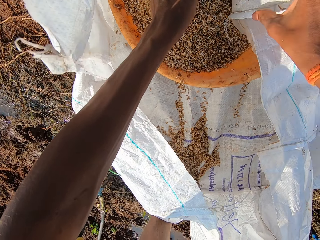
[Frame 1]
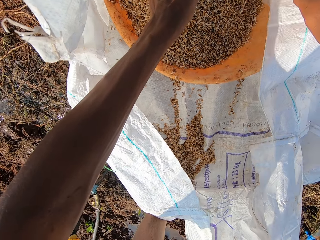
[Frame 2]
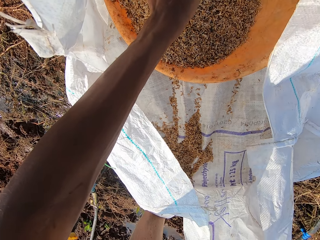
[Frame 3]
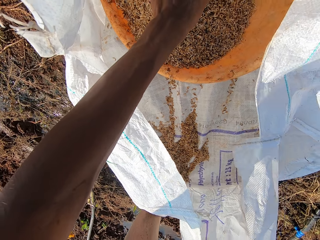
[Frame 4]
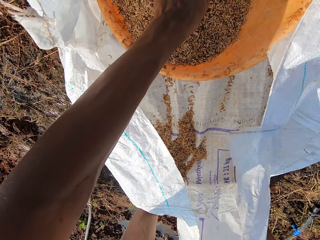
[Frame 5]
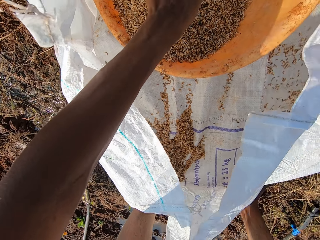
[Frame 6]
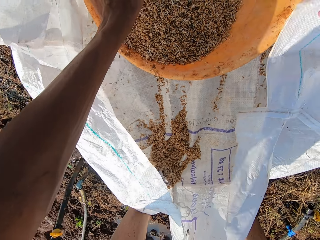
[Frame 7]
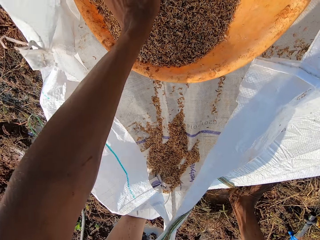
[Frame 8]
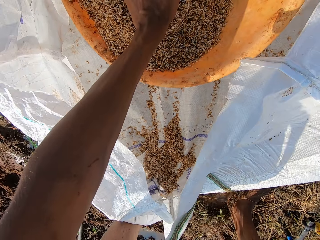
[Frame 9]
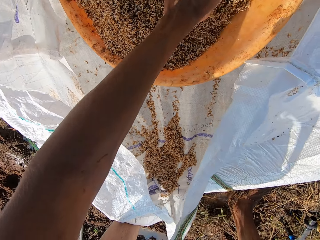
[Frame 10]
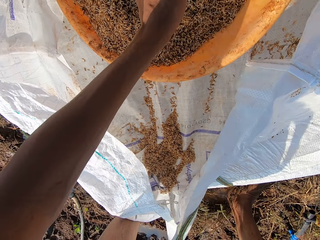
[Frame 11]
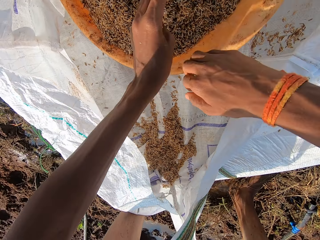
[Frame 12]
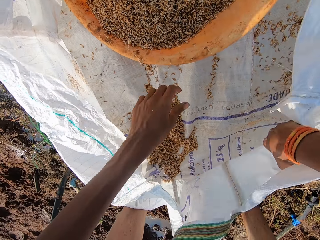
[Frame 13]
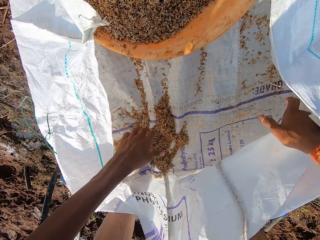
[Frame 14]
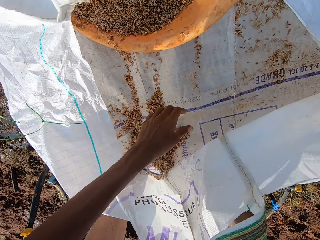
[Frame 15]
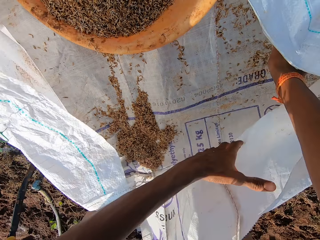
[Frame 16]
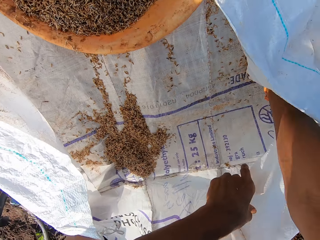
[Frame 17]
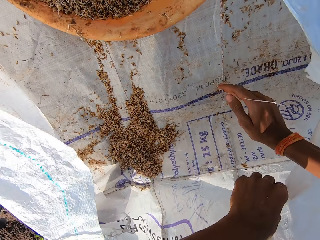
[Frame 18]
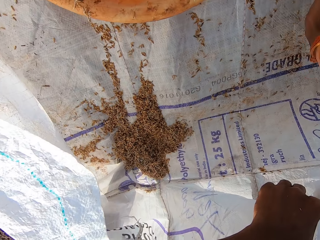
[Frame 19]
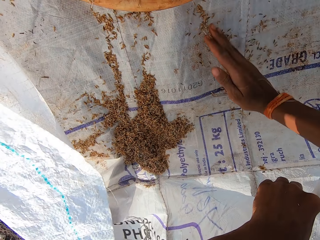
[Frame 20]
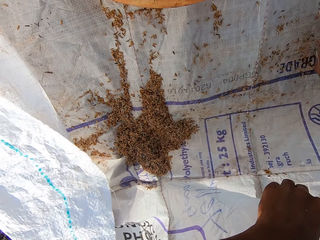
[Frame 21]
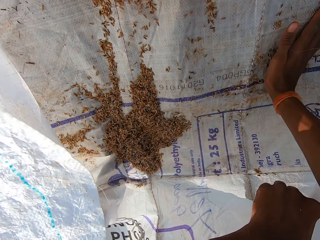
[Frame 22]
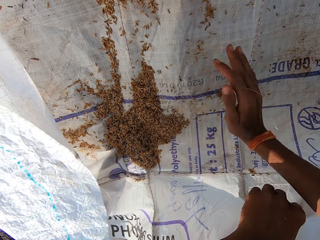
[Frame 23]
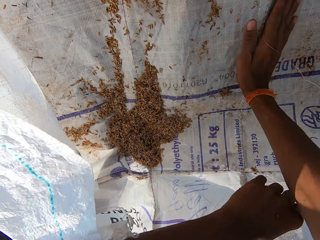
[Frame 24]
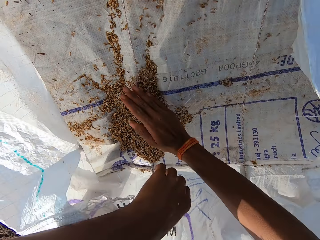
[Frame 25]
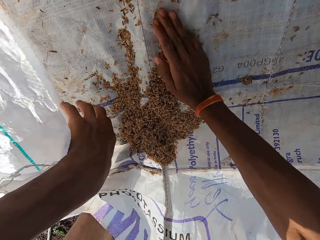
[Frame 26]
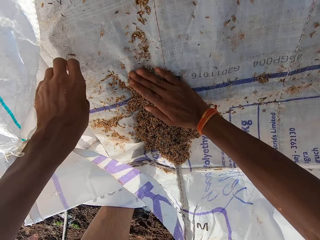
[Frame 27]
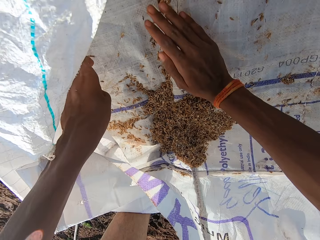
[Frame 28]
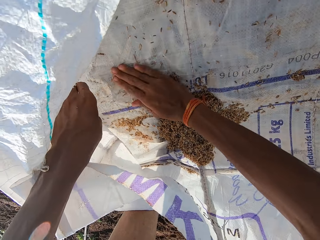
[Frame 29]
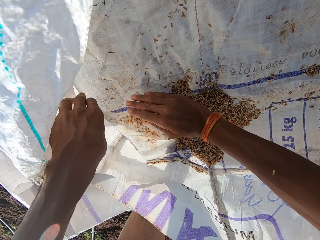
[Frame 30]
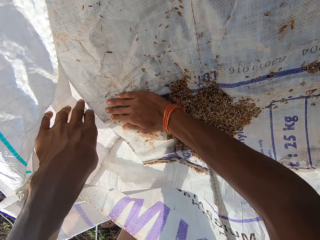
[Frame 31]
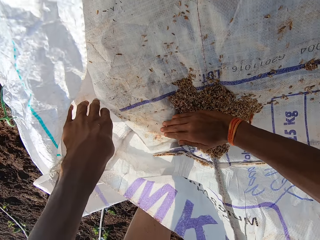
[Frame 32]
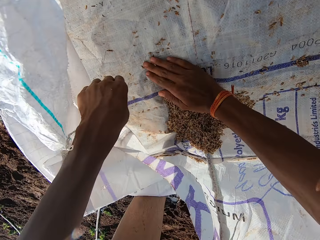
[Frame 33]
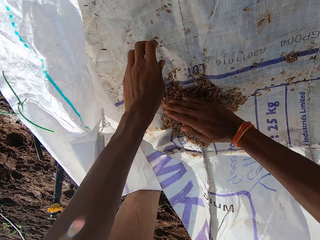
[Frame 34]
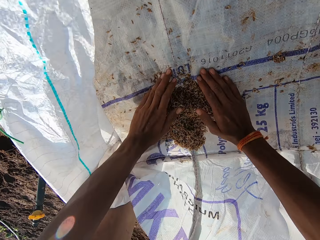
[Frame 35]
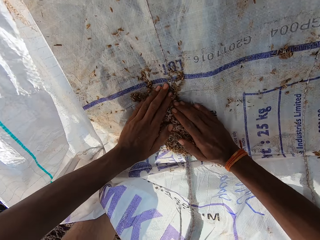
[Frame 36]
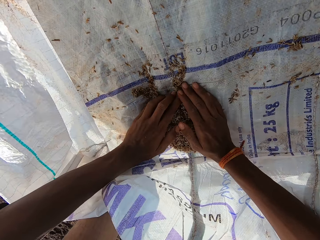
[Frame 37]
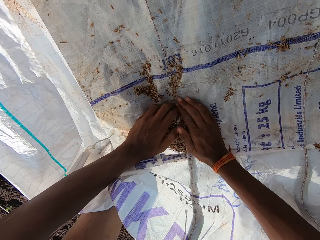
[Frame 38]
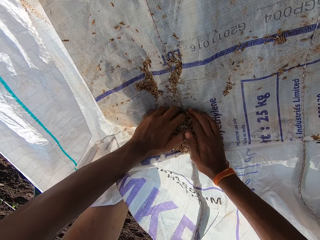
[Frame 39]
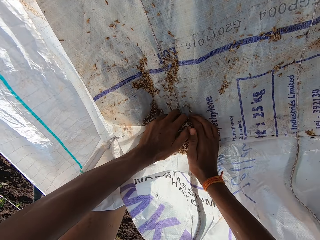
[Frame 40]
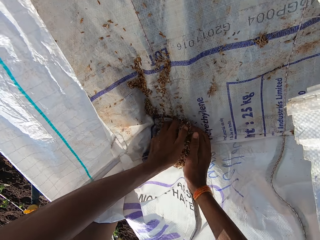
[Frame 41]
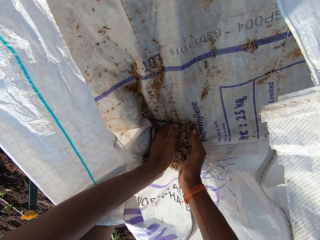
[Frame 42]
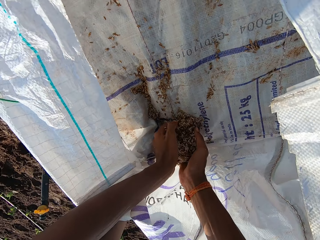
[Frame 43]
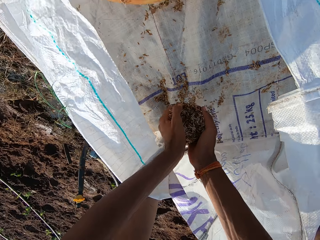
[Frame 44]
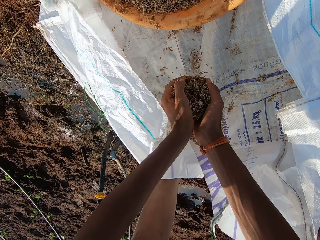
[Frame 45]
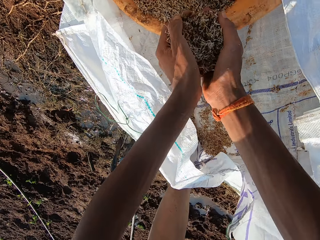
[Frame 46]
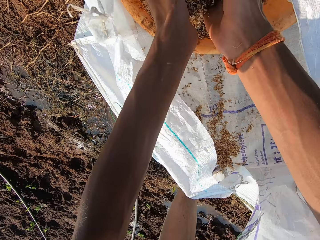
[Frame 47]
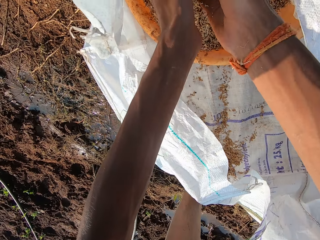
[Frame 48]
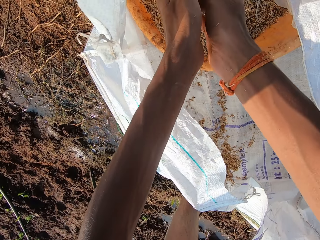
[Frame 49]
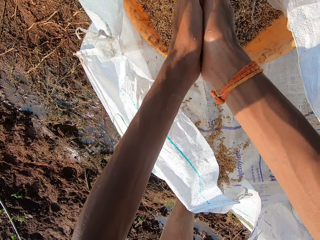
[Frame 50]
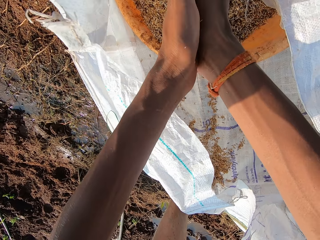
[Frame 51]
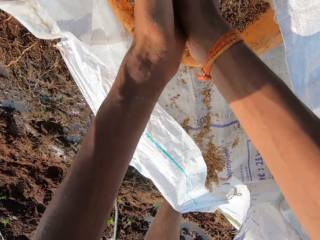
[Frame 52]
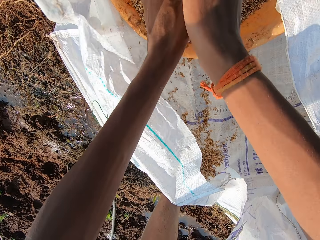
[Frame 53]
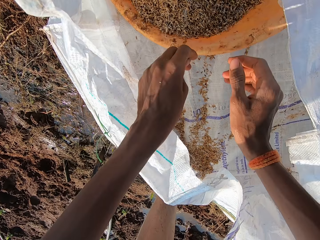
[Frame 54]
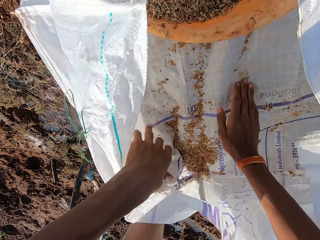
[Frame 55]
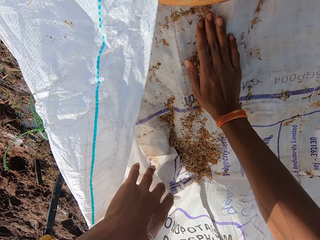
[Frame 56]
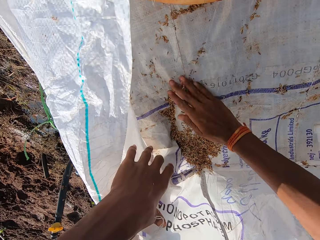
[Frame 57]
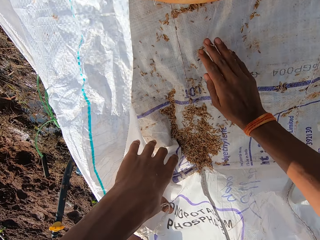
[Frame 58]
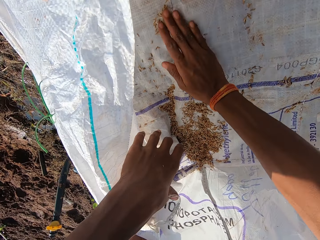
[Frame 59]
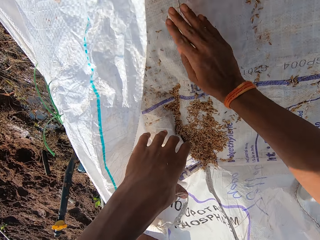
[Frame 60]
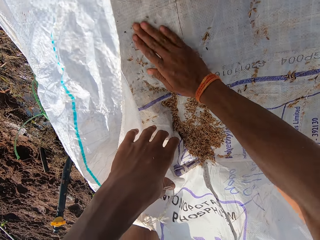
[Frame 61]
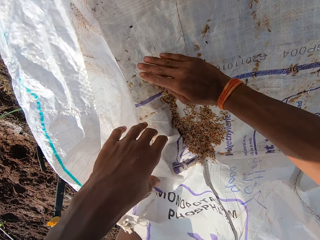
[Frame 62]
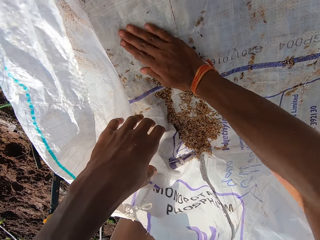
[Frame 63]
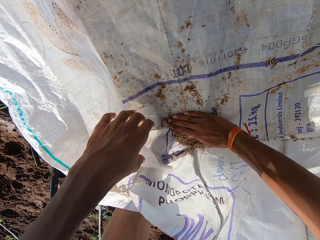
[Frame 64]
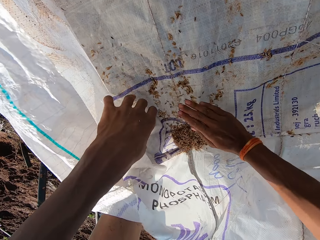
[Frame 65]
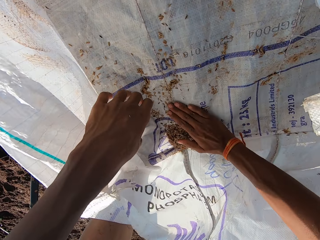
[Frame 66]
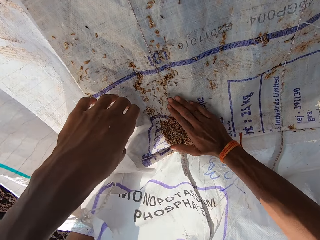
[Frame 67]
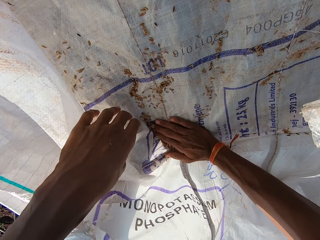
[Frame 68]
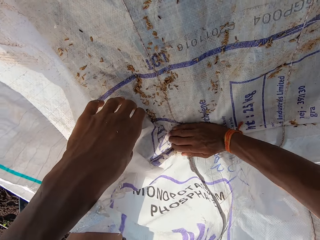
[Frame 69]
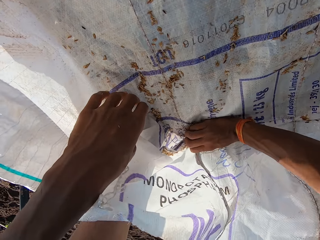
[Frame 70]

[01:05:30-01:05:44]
The camera wearer holds the sack. He packs the grains together in the sack with his right hand. He scoops something. He packs the grains together in the sack with both his hands. He pours the grains in the bowl in the sack with both hands. He dusts both hands together. He packs the grains together in the sack with his right hand. He scoops something.

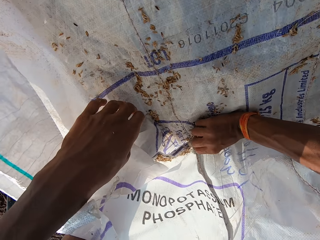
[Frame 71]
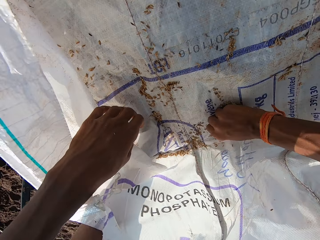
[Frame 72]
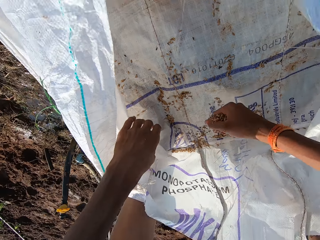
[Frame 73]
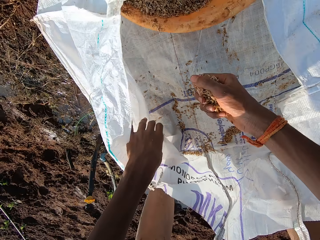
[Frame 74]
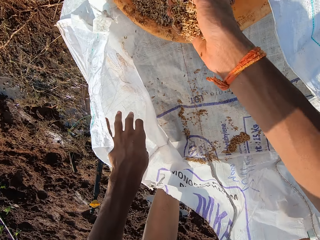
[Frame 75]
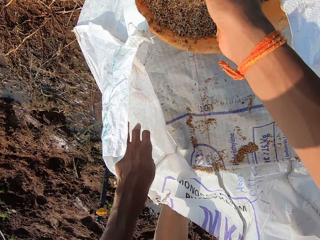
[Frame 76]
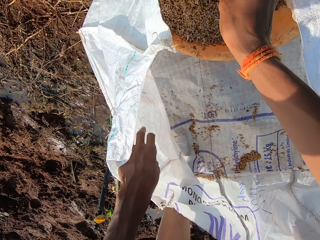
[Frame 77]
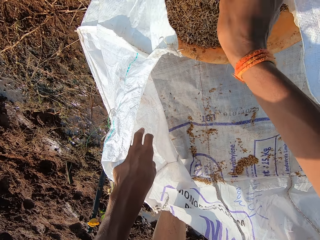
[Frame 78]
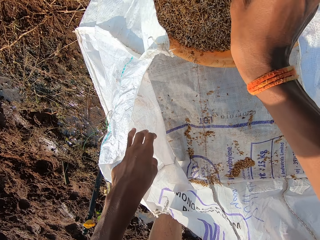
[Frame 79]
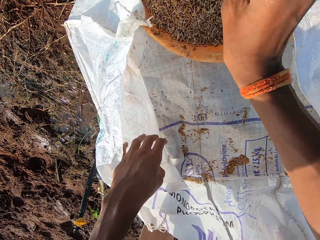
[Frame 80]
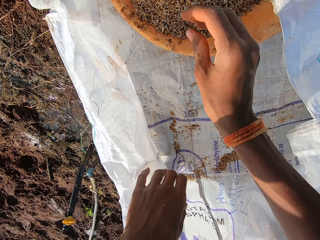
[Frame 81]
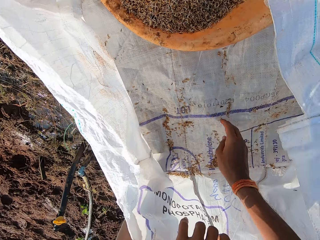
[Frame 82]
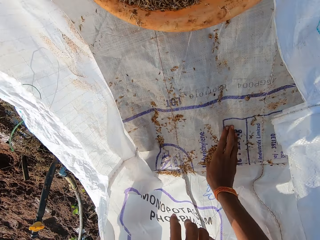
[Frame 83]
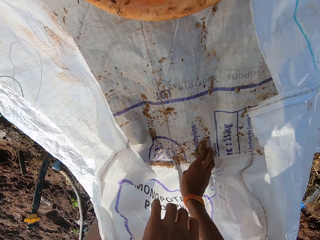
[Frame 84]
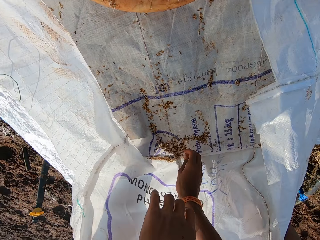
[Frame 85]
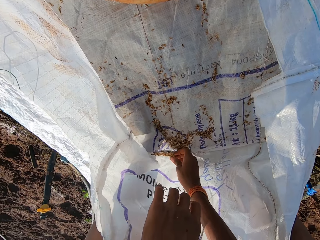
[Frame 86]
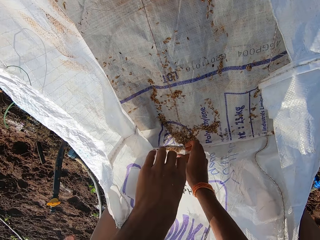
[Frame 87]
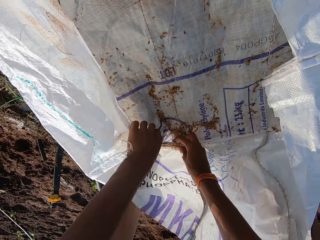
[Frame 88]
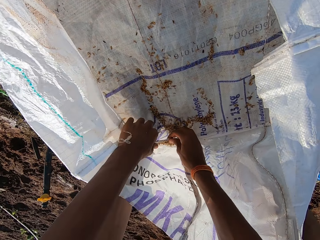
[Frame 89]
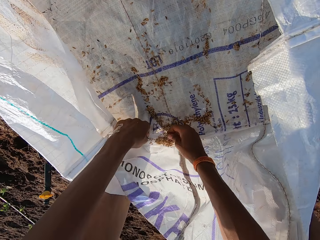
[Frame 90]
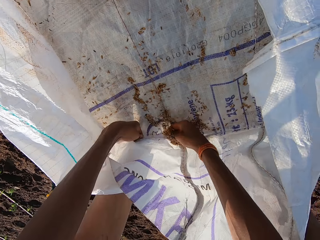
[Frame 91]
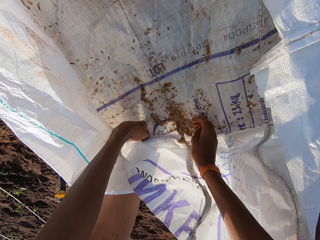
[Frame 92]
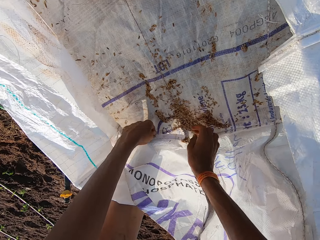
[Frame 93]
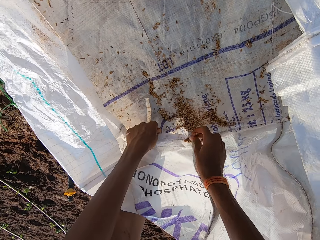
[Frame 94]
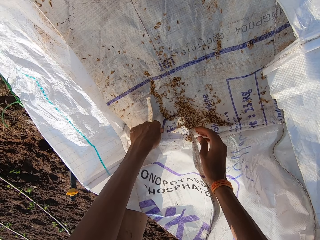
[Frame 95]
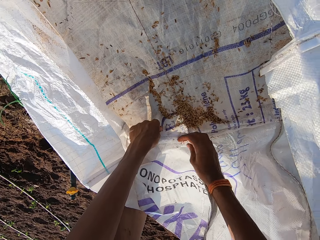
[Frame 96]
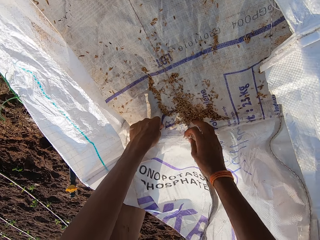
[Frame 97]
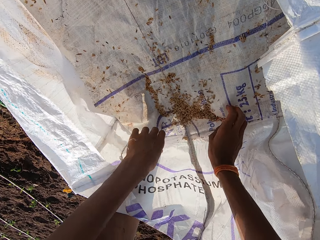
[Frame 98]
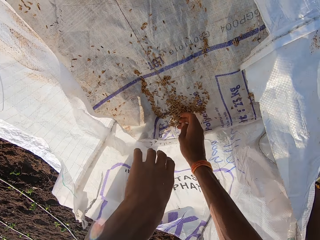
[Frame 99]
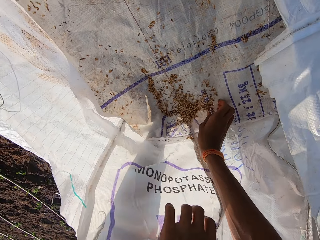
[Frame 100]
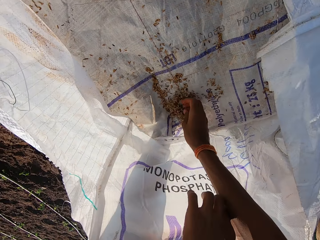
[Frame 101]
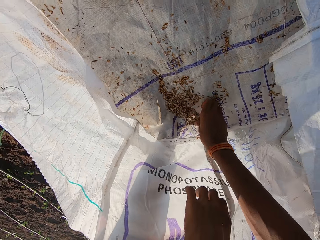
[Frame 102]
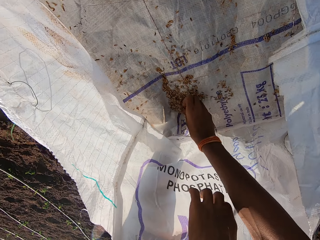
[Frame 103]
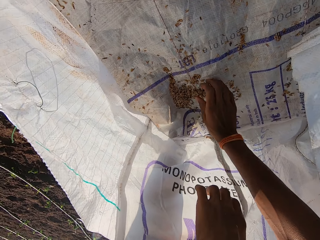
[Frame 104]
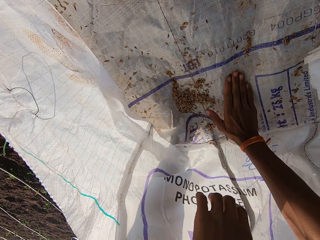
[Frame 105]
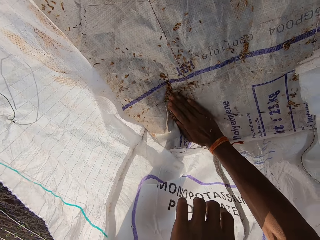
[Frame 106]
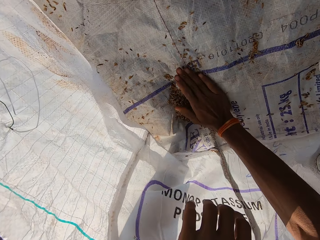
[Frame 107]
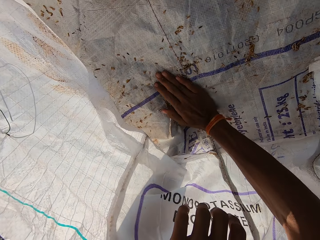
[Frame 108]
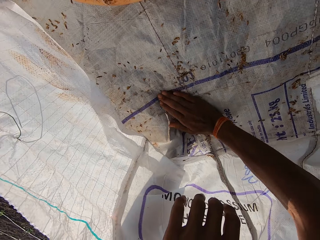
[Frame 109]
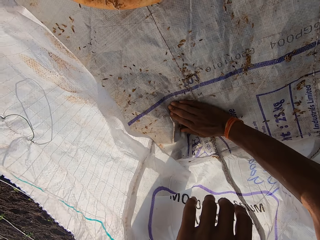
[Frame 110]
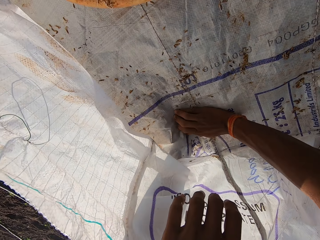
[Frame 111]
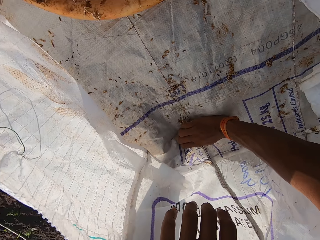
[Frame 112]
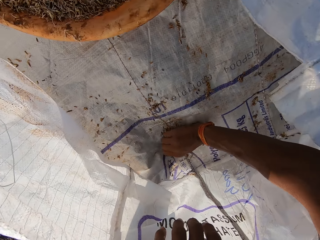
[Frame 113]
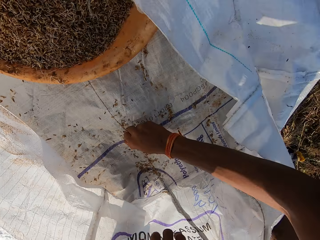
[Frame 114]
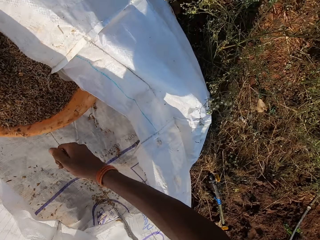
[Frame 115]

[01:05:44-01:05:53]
The camera wearer pours the grains in the bowl in the sack with his right hand. He packs the grains together in the sack with his right hand. He adjusts the sack with his left hand. He packs the grains together in the sack with his right hand.
